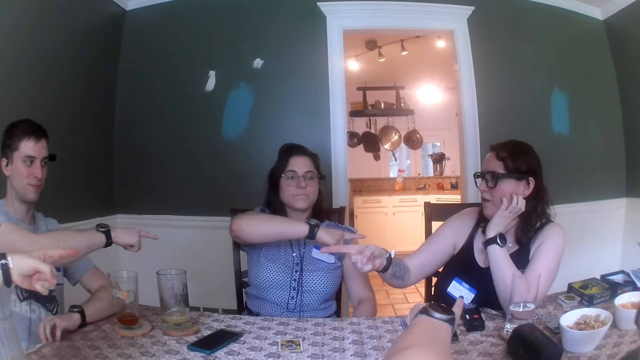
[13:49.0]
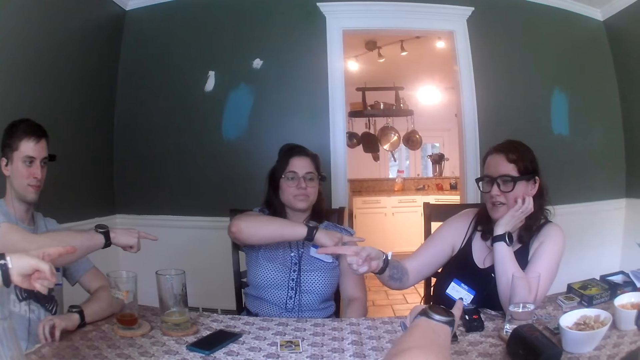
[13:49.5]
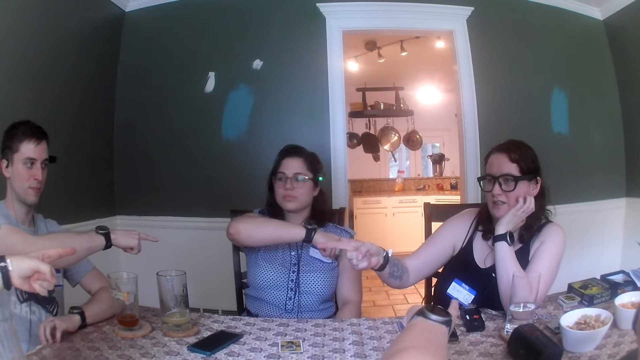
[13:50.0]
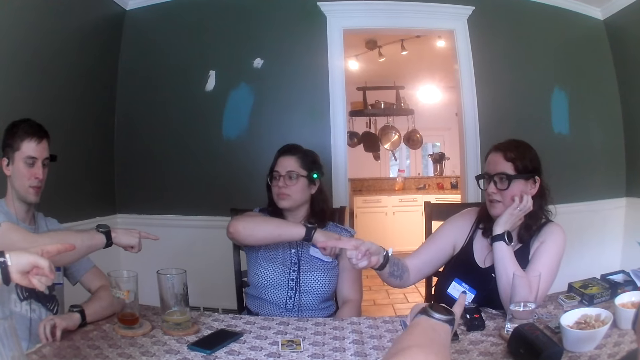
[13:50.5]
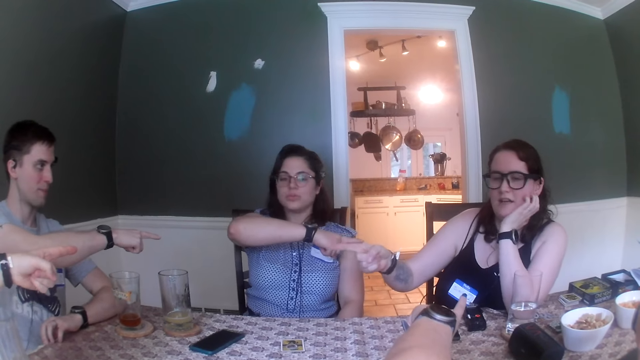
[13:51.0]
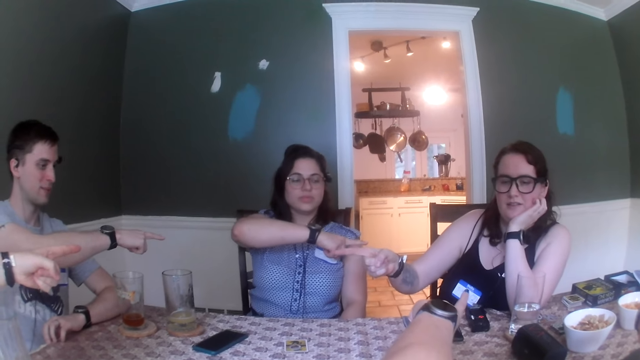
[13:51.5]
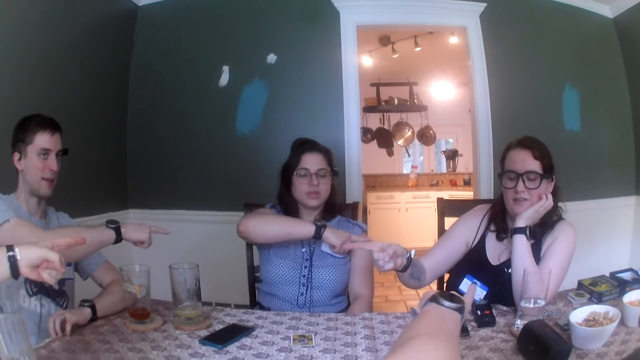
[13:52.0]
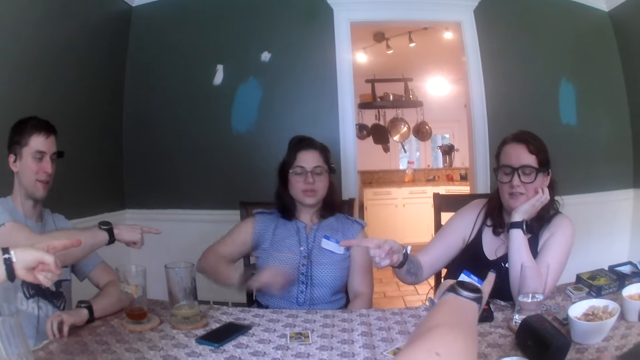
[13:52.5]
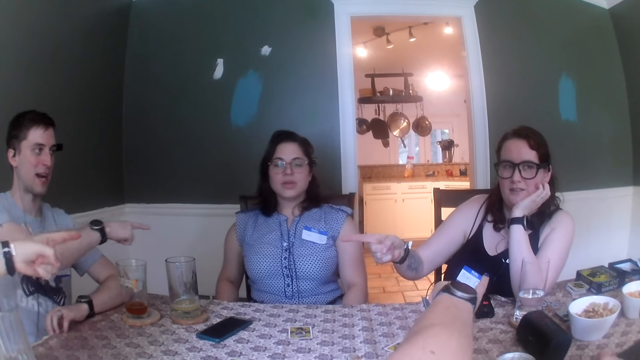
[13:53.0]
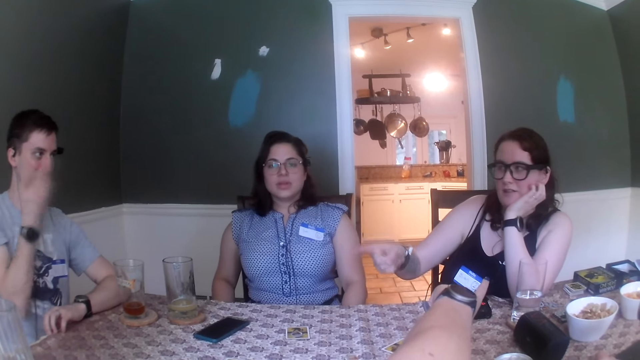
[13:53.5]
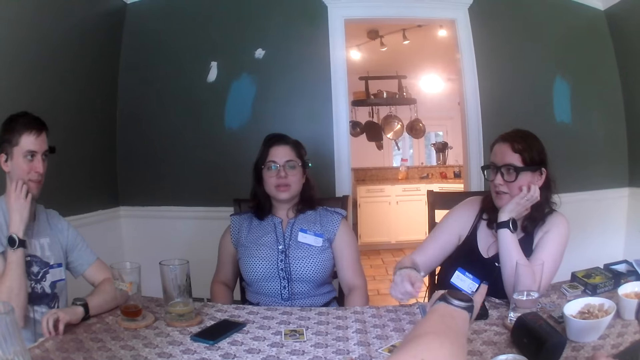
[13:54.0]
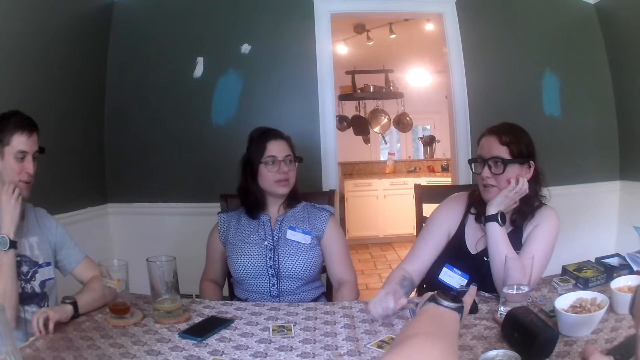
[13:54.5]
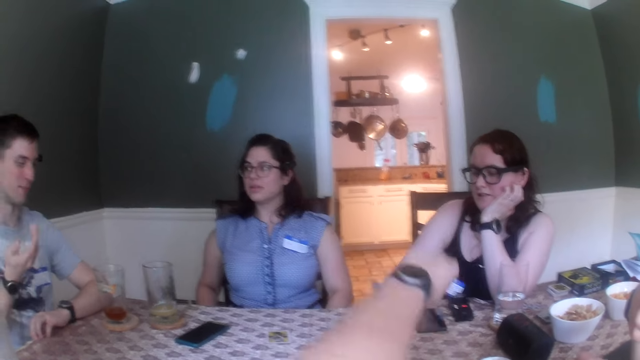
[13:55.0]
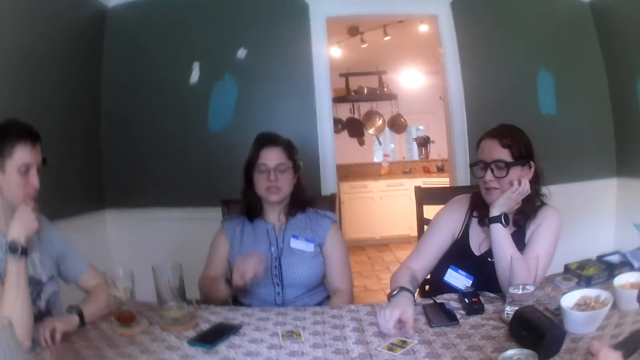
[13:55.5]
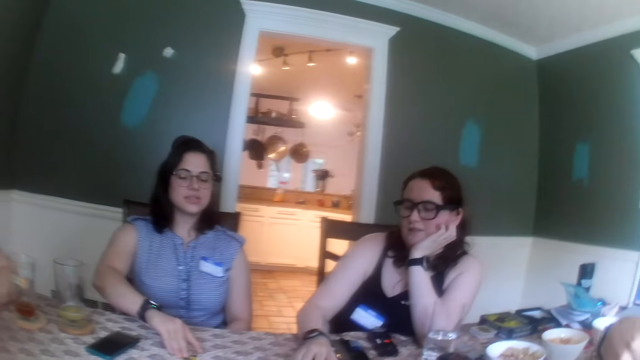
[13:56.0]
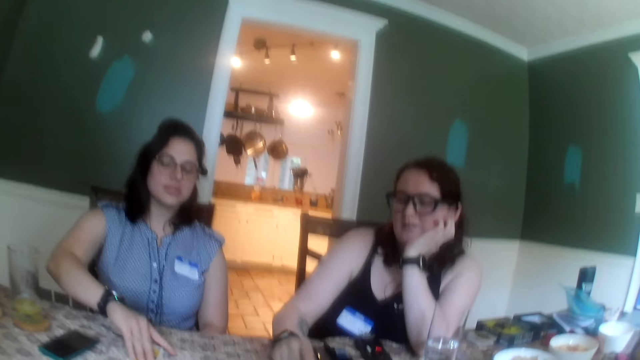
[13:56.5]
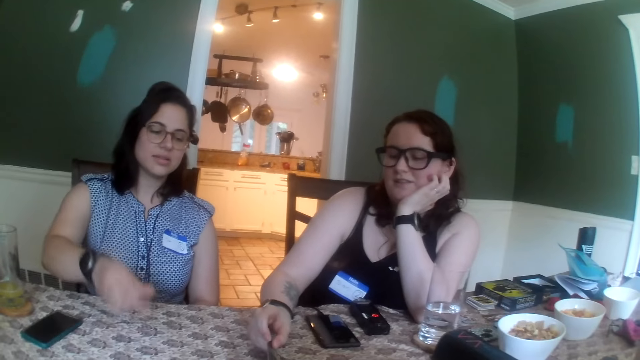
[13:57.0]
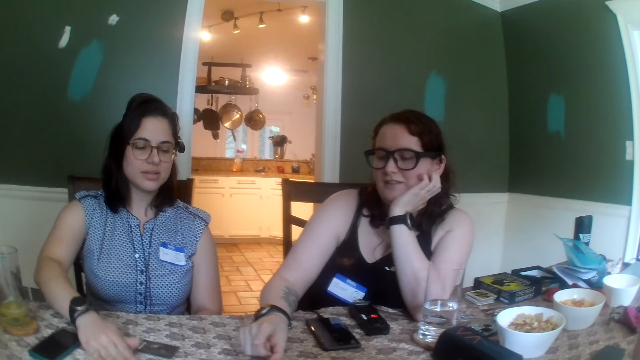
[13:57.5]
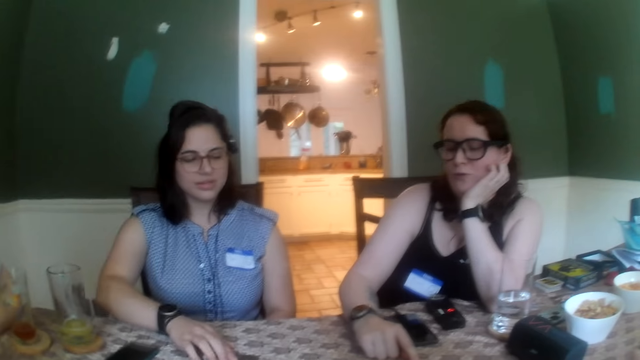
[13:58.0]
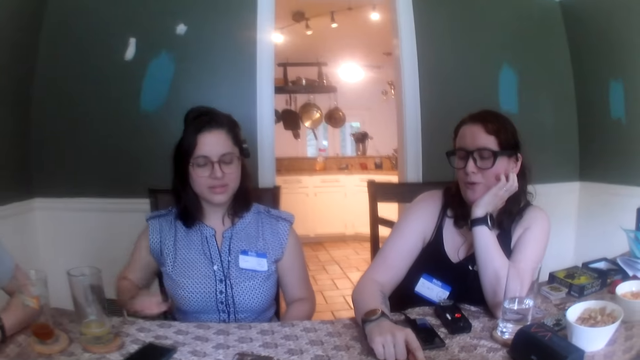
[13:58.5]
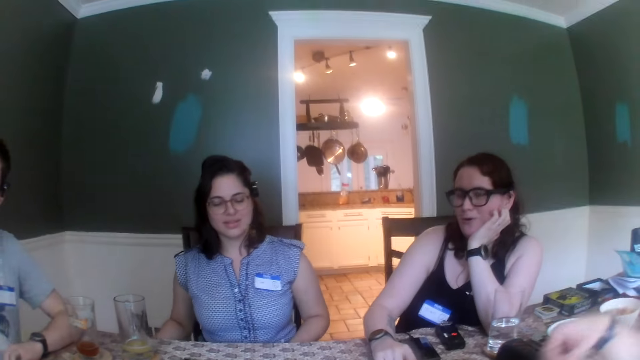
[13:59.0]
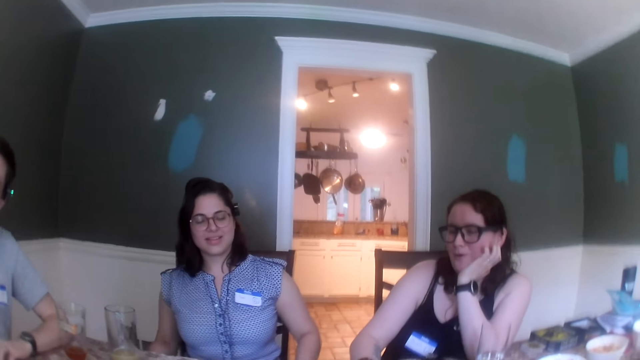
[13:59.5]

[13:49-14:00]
A woman dialogues with a man. A man touches his face with his right hand. A woman places her right hand on the table. The camera wearer looks around. Another woman flips a card on the table with her right hand, taps the table with her right hand, and taps the card on the table with her right hand.

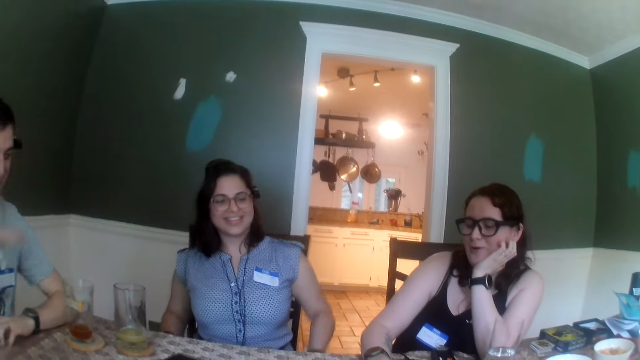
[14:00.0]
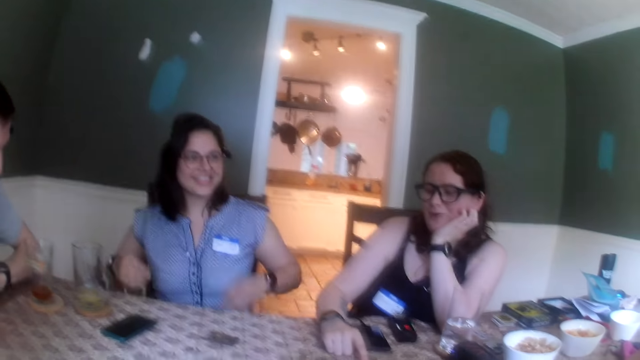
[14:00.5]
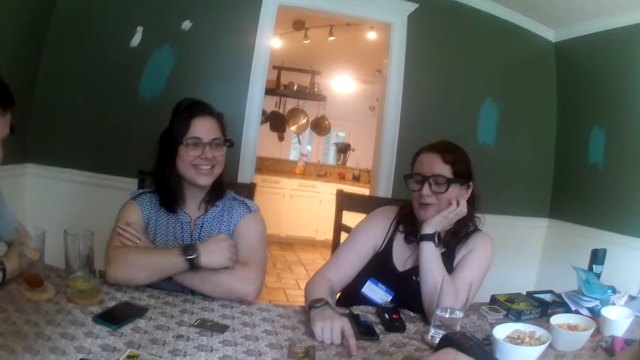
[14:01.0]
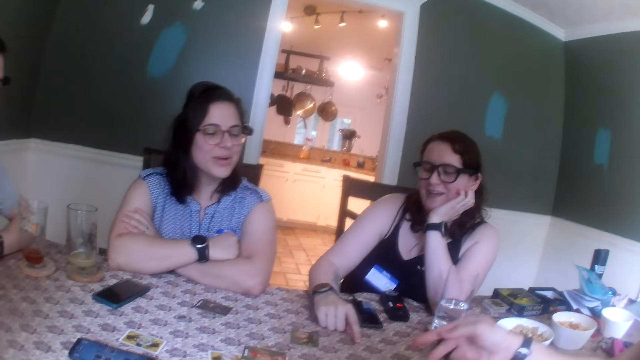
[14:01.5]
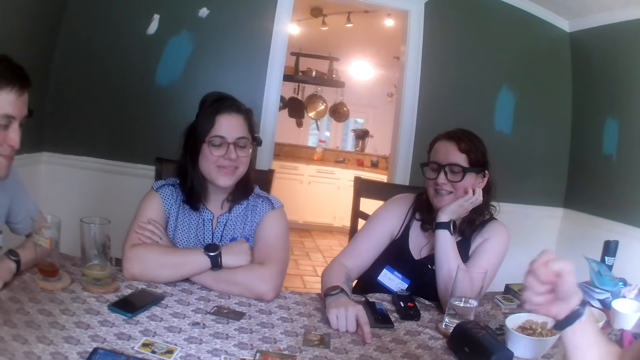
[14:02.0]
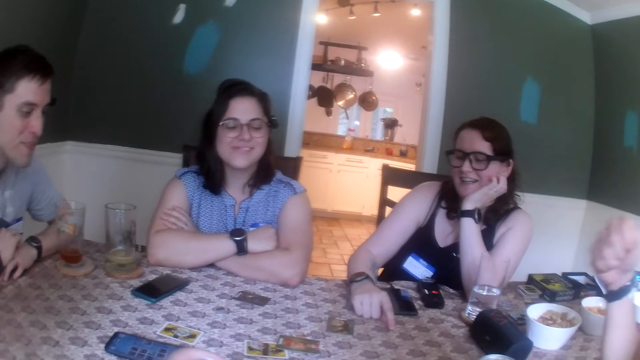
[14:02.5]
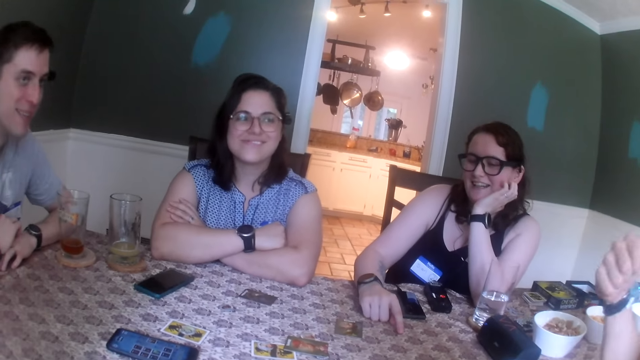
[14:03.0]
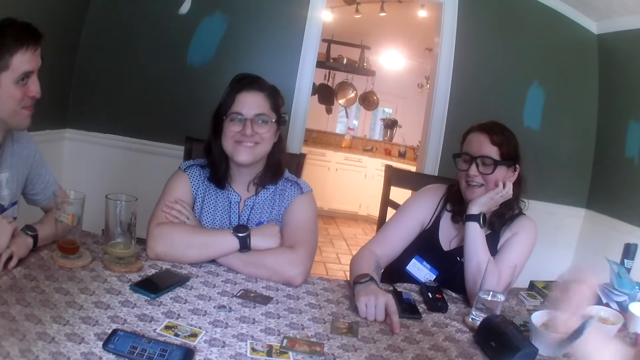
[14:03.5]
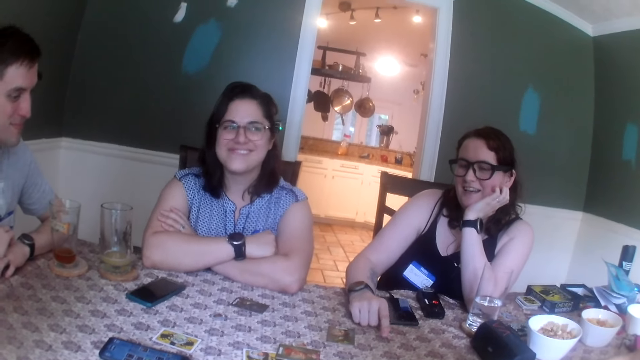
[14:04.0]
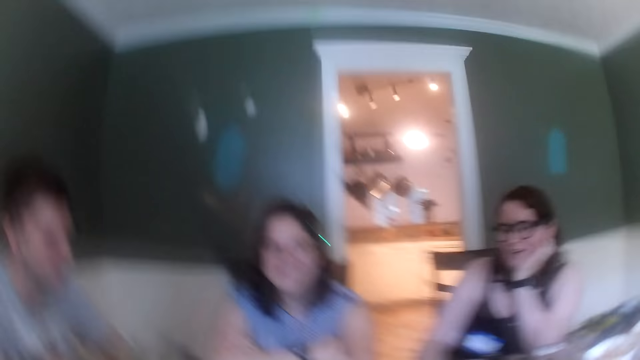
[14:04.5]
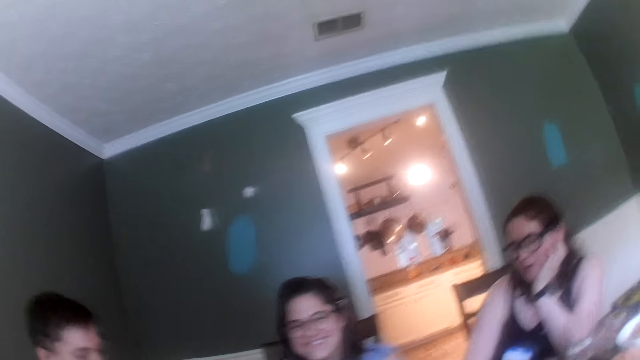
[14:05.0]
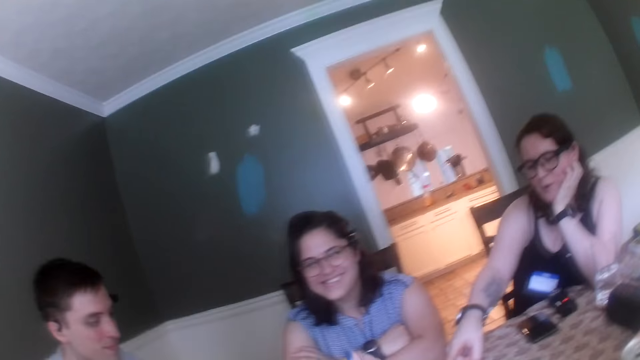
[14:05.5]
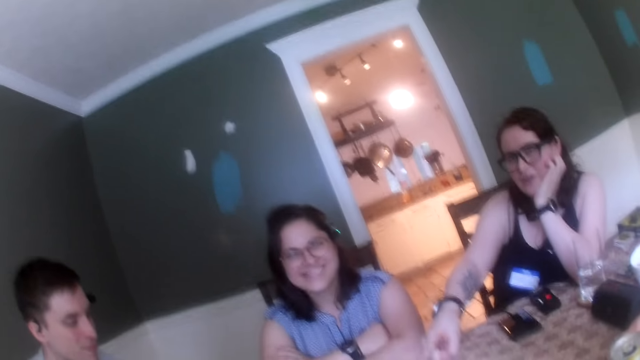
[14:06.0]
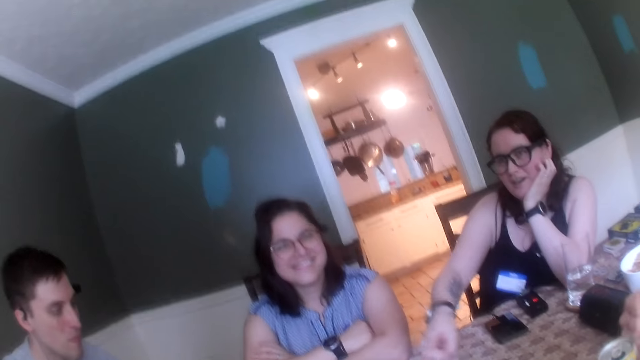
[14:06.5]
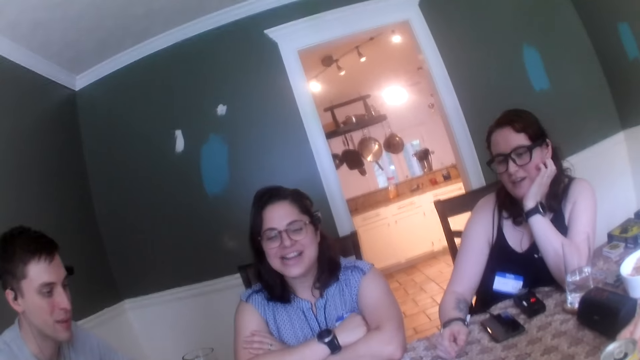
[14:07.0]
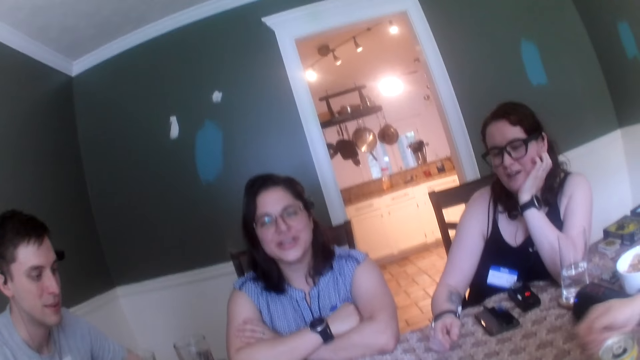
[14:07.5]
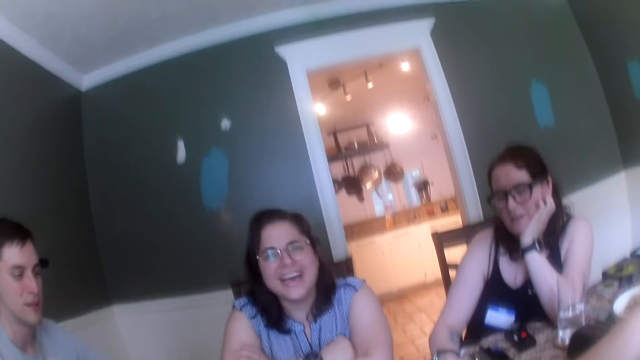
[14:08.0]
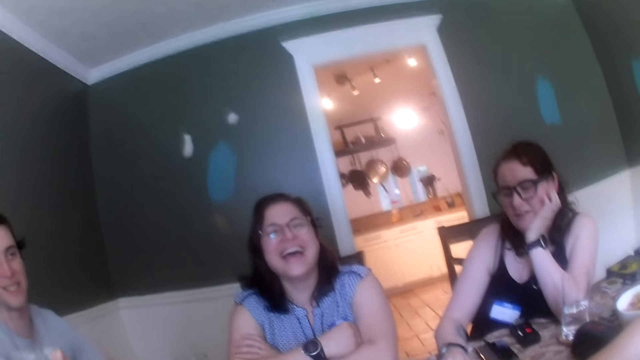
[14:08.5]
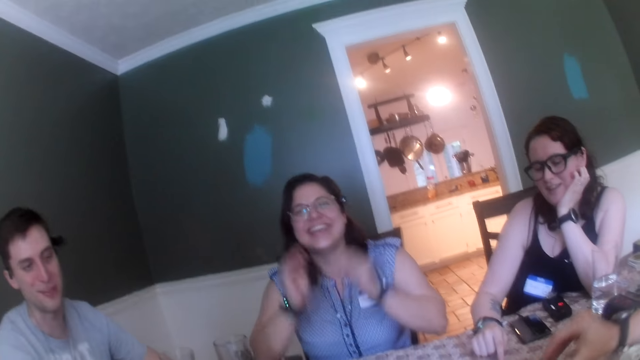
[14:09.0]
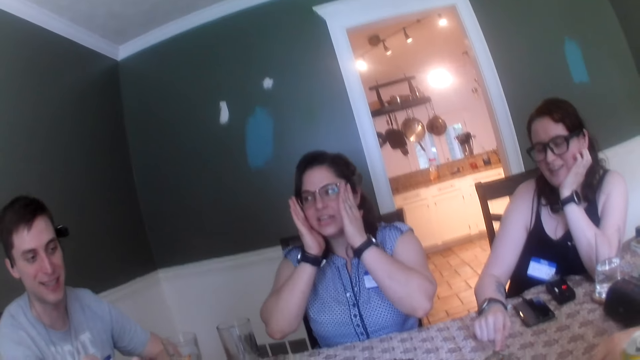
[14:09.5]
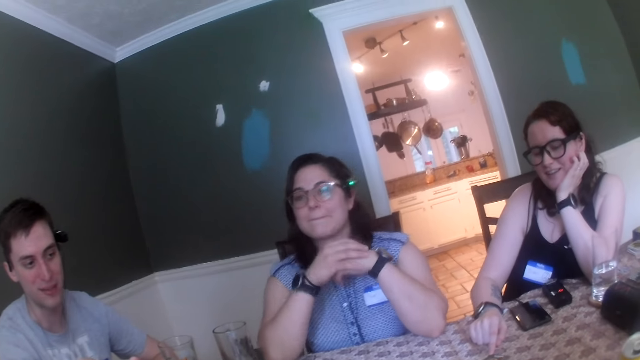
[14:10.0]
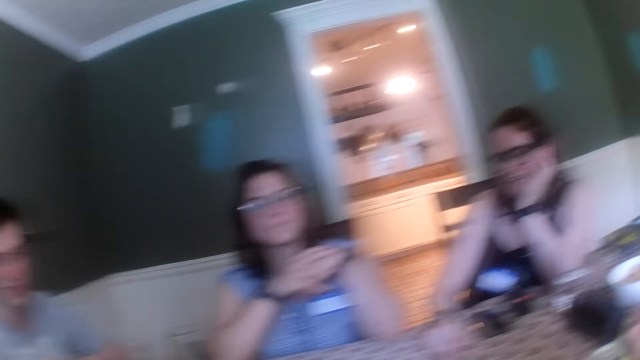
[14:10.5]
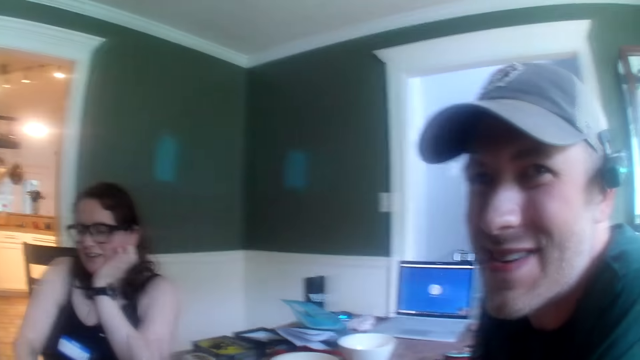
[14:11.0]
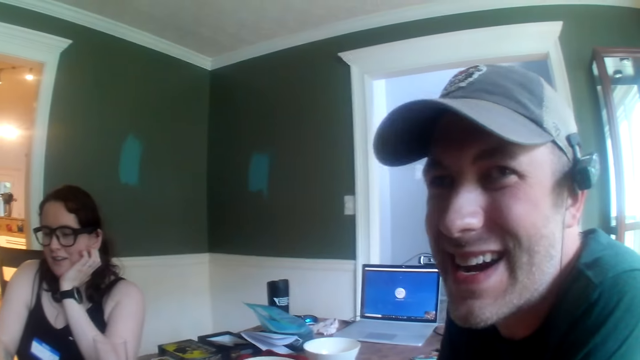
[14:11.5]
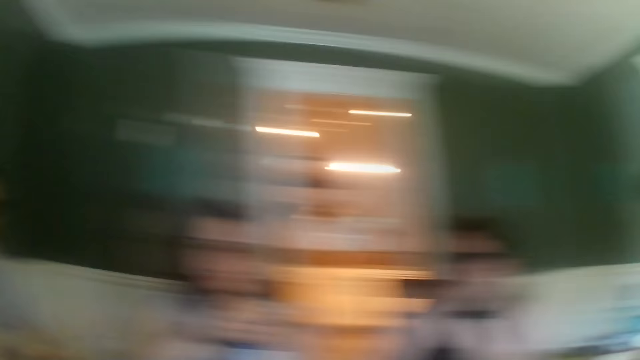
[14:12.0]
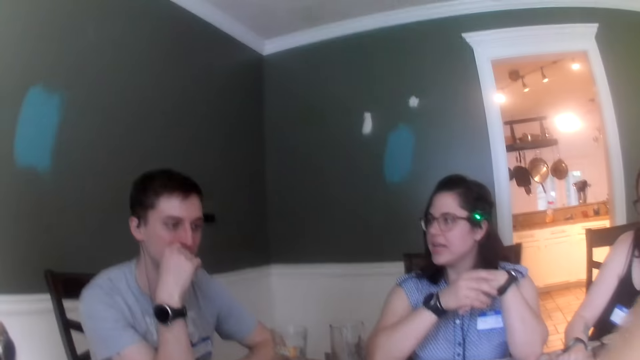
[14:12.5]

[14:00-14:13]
A woman folds her hands and places her hands on the table. The camera wearer dialogues with a woman. Another woman points to the camera wearer with her right hand. A man picks up a card on the table with his right hand. The first woman touches her face with her hands. The man drops the card on the table with his right hand. The first woman places her hands on the table. The camera wearer dialogues with a man.
